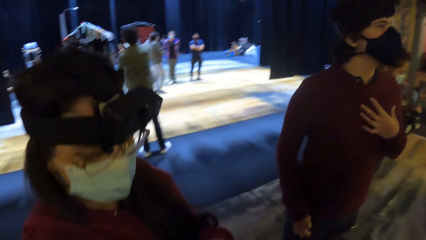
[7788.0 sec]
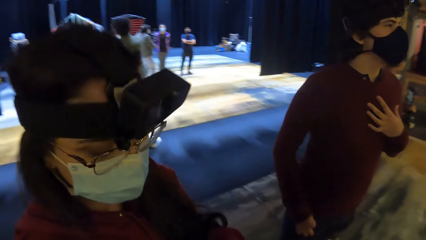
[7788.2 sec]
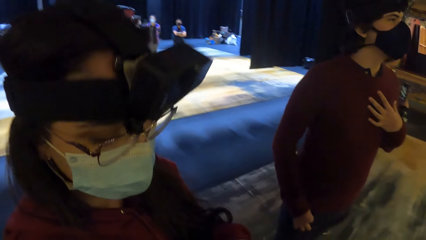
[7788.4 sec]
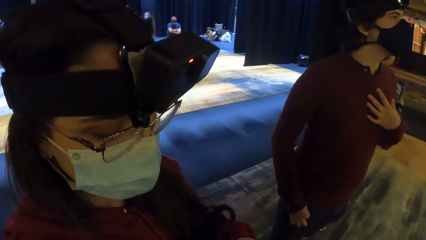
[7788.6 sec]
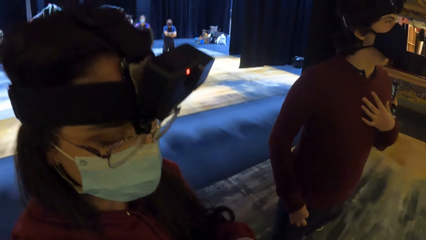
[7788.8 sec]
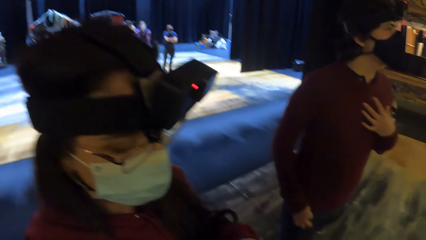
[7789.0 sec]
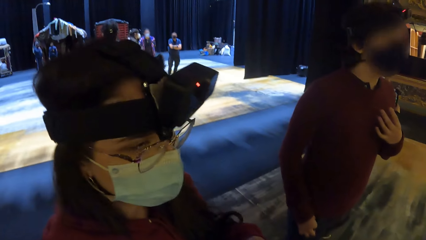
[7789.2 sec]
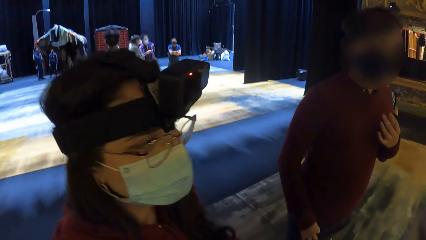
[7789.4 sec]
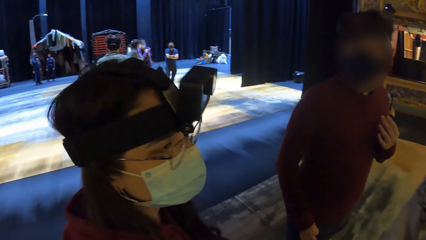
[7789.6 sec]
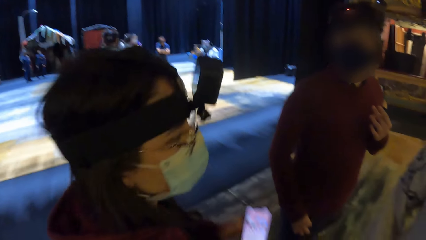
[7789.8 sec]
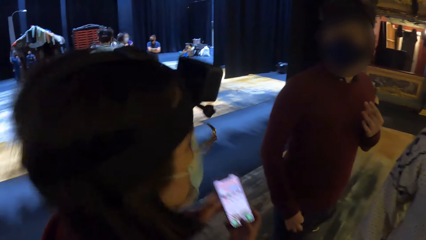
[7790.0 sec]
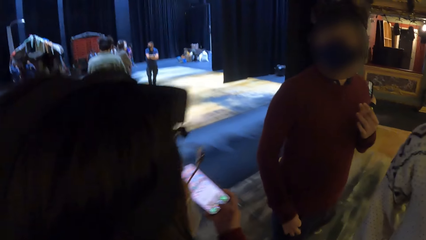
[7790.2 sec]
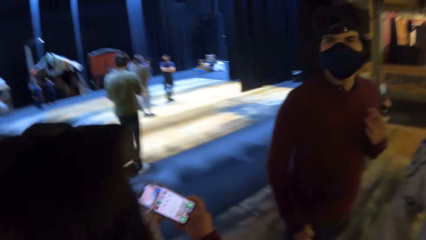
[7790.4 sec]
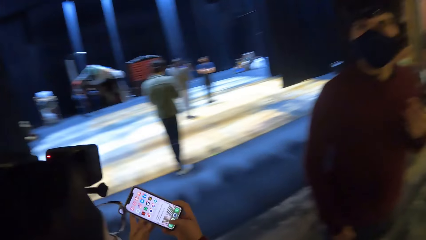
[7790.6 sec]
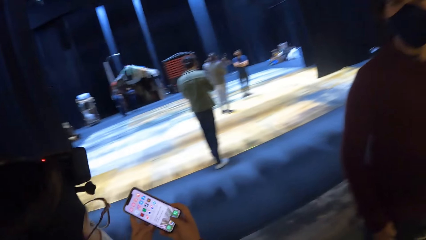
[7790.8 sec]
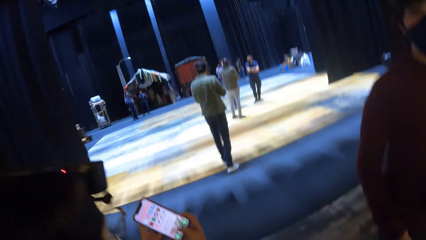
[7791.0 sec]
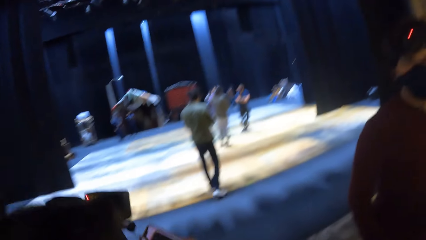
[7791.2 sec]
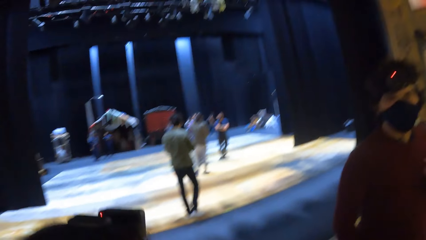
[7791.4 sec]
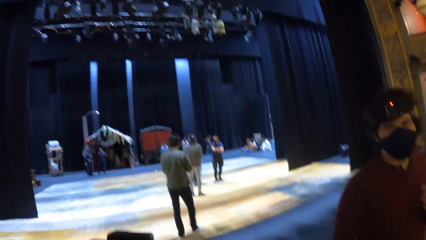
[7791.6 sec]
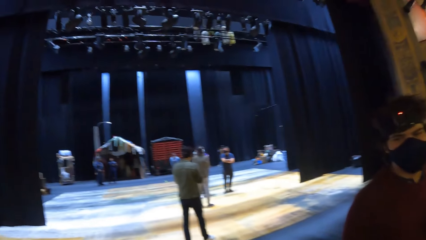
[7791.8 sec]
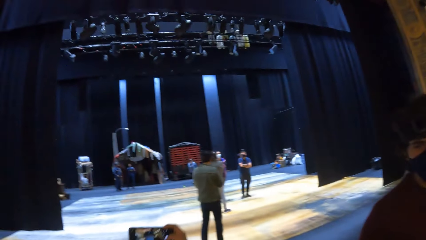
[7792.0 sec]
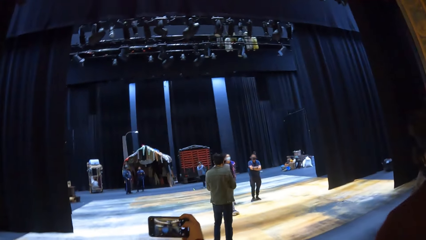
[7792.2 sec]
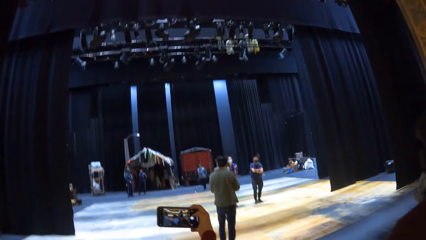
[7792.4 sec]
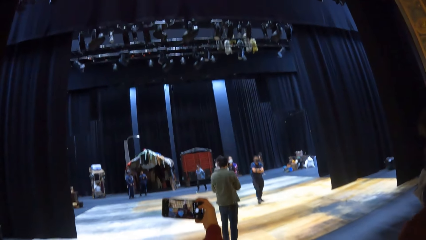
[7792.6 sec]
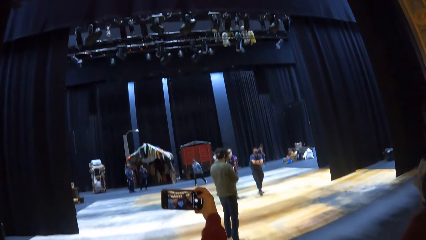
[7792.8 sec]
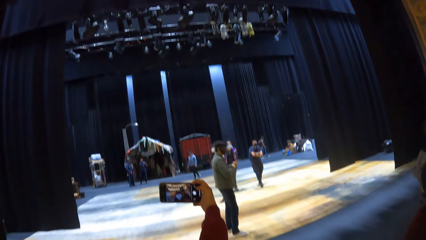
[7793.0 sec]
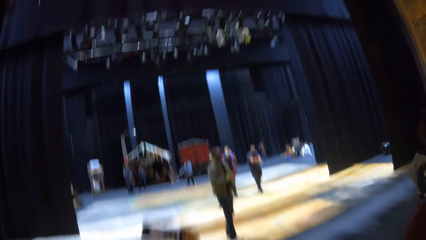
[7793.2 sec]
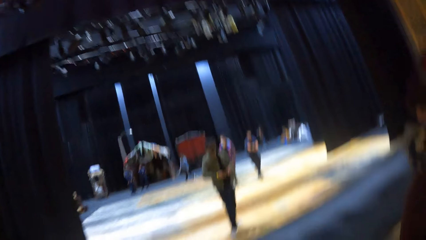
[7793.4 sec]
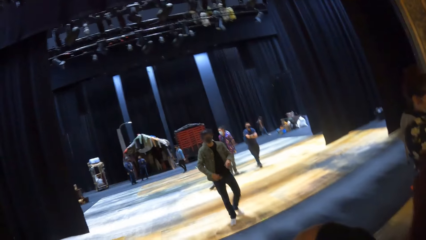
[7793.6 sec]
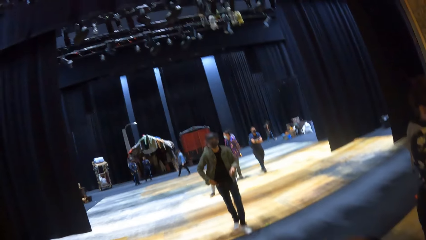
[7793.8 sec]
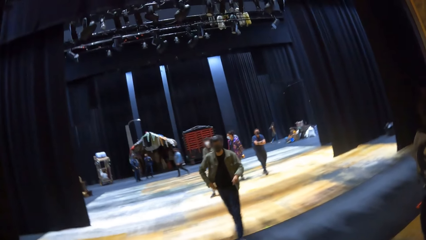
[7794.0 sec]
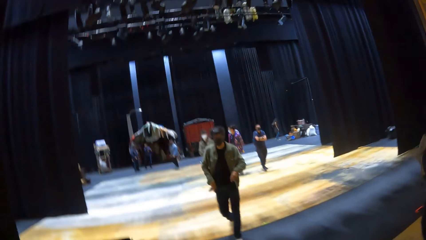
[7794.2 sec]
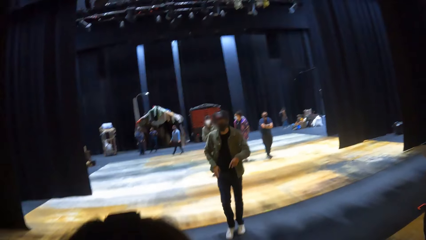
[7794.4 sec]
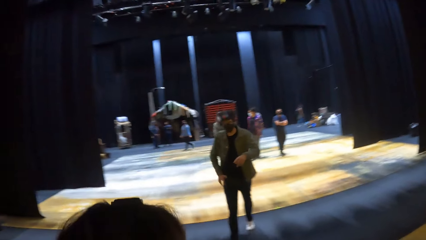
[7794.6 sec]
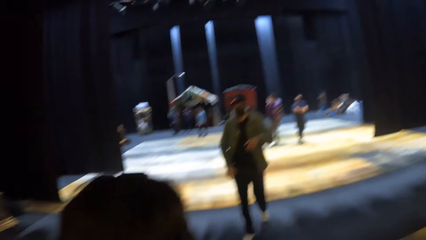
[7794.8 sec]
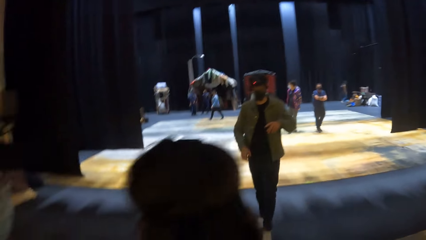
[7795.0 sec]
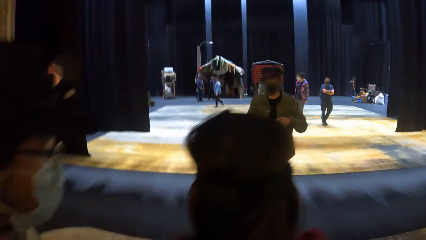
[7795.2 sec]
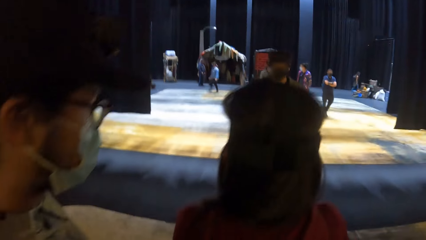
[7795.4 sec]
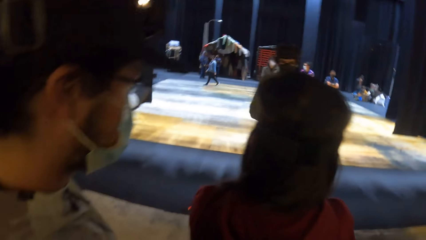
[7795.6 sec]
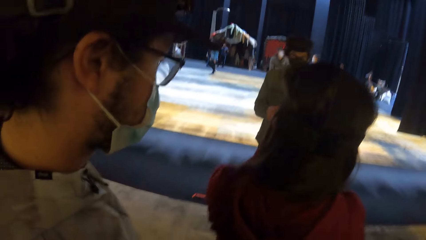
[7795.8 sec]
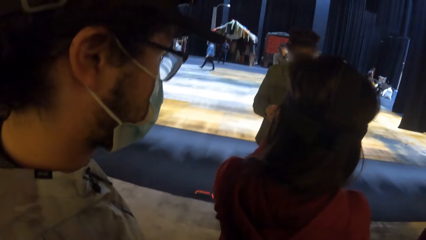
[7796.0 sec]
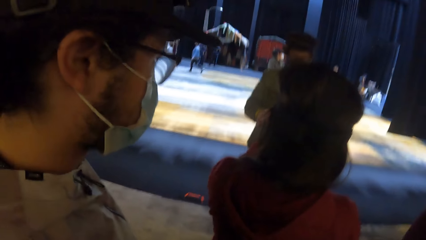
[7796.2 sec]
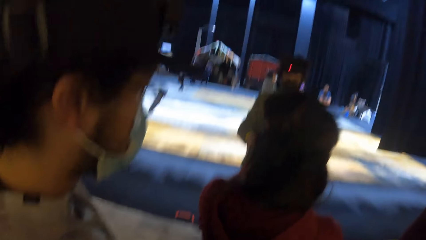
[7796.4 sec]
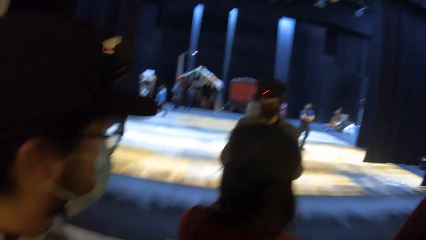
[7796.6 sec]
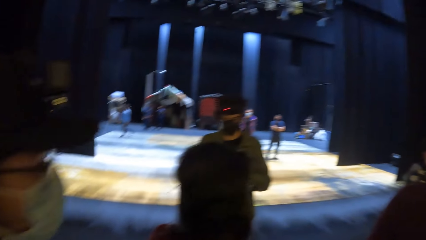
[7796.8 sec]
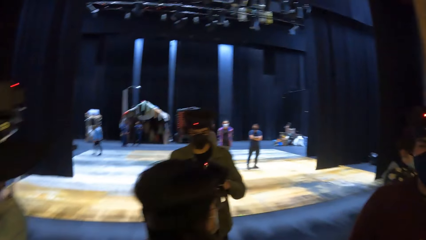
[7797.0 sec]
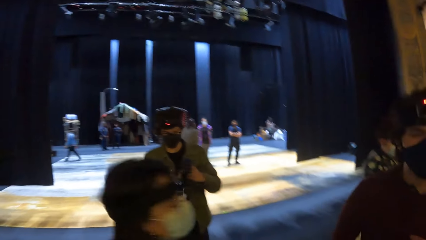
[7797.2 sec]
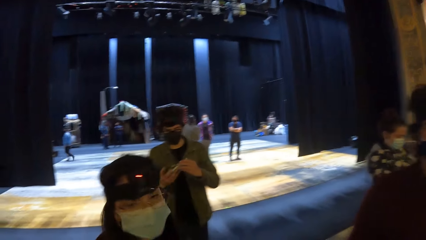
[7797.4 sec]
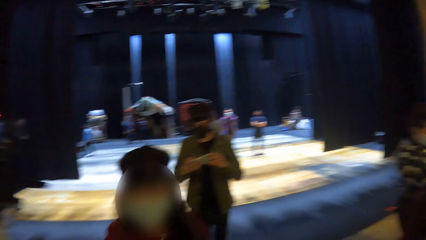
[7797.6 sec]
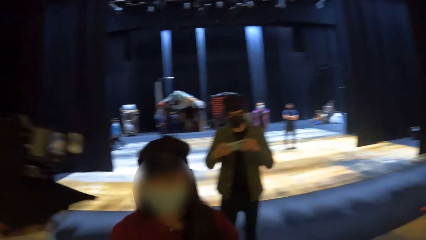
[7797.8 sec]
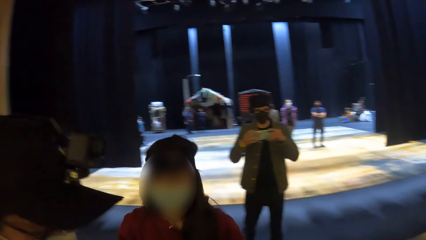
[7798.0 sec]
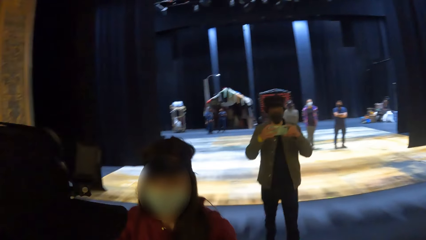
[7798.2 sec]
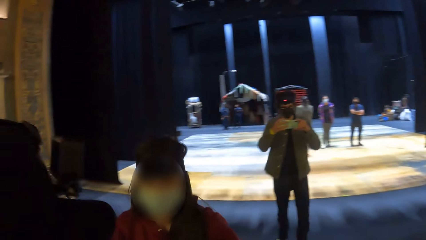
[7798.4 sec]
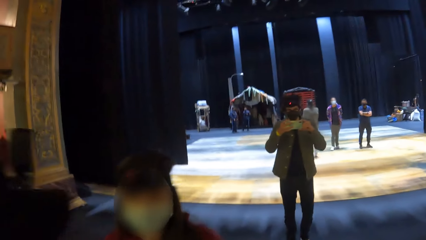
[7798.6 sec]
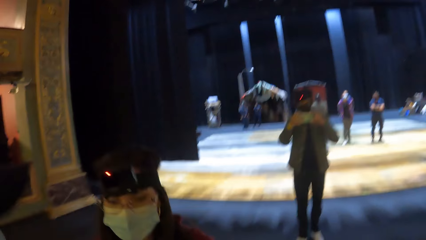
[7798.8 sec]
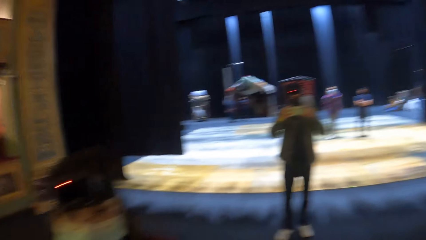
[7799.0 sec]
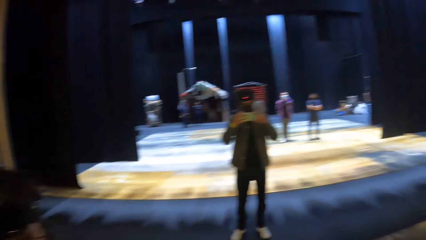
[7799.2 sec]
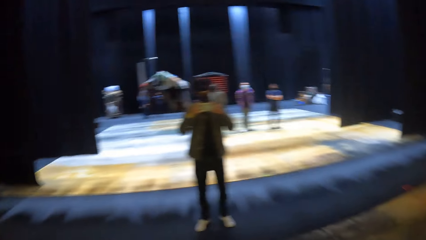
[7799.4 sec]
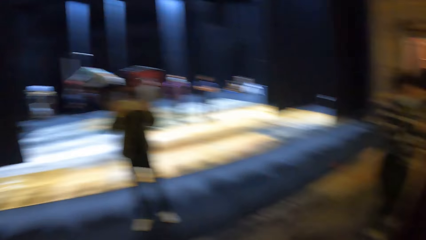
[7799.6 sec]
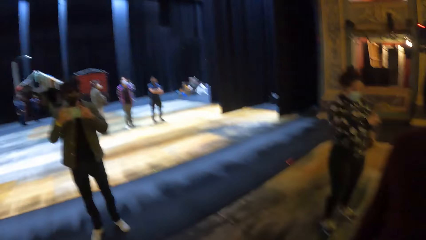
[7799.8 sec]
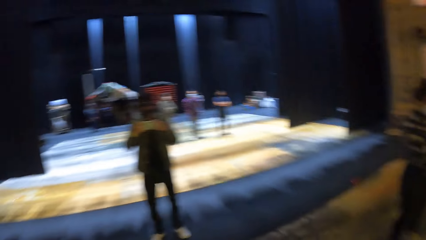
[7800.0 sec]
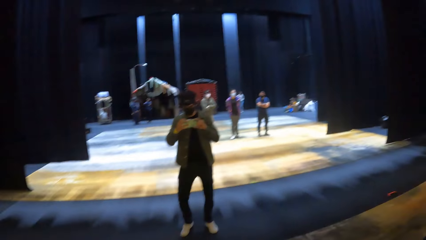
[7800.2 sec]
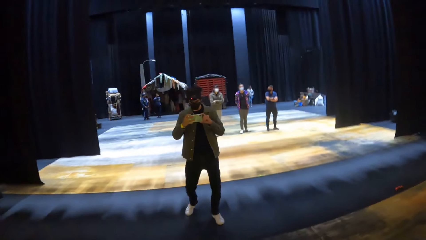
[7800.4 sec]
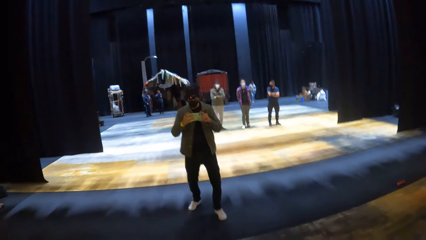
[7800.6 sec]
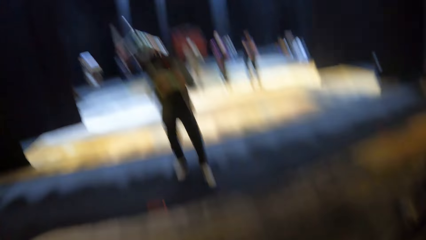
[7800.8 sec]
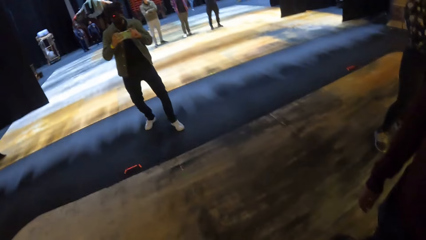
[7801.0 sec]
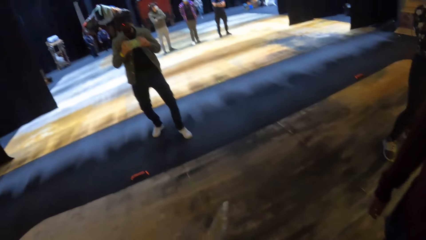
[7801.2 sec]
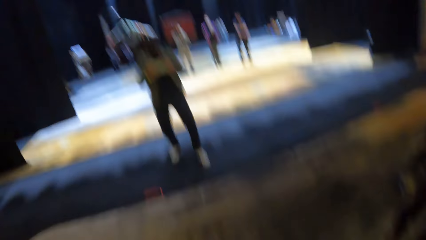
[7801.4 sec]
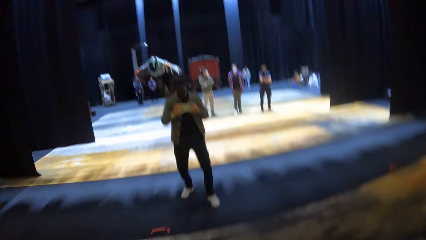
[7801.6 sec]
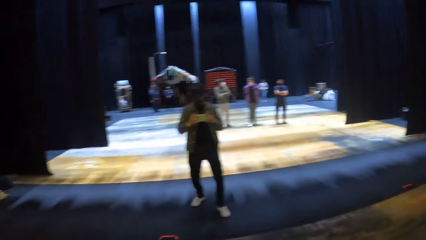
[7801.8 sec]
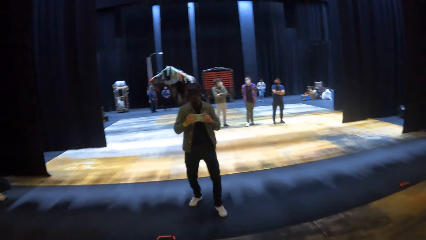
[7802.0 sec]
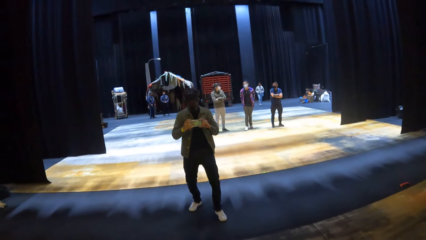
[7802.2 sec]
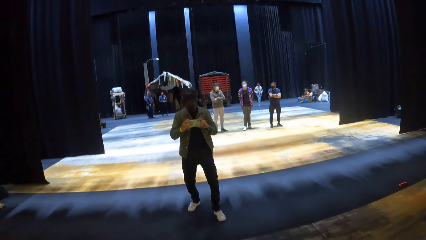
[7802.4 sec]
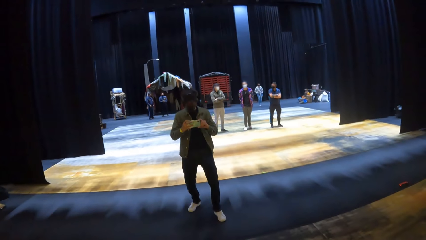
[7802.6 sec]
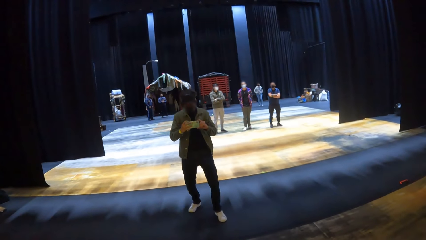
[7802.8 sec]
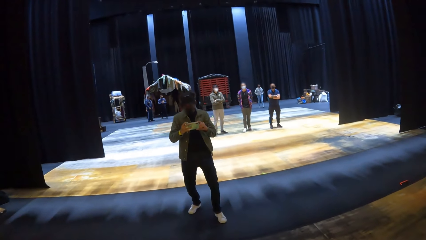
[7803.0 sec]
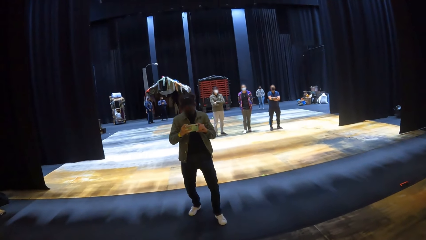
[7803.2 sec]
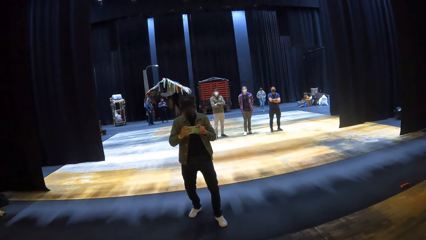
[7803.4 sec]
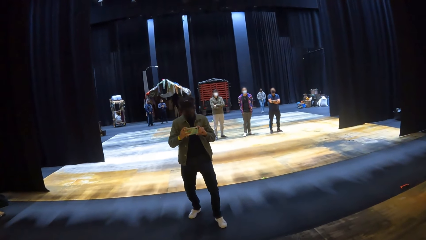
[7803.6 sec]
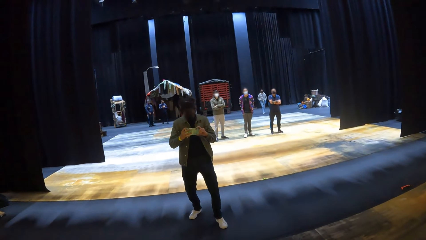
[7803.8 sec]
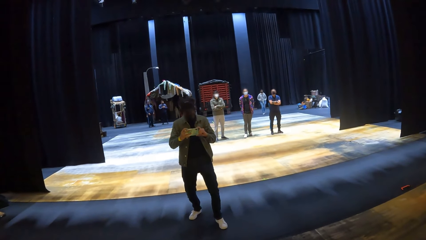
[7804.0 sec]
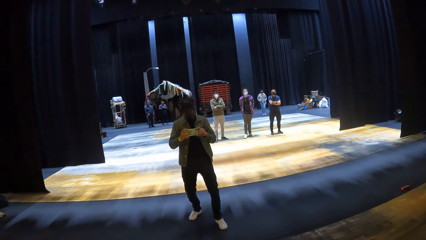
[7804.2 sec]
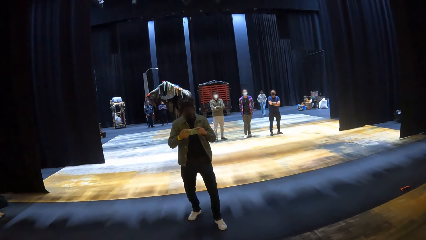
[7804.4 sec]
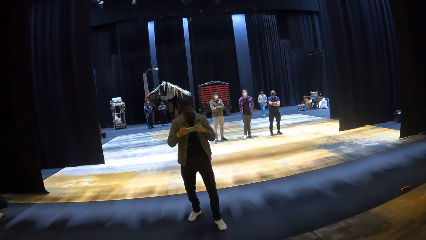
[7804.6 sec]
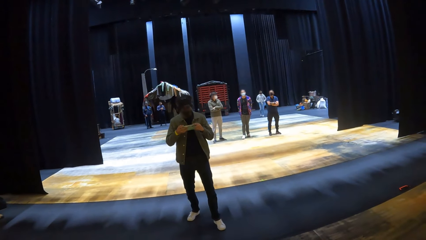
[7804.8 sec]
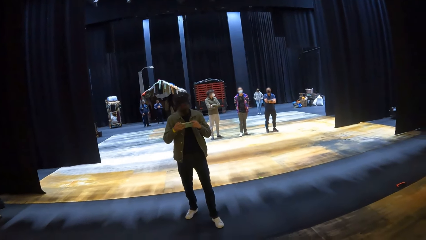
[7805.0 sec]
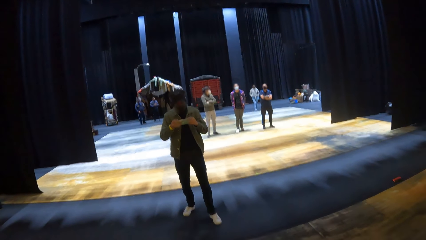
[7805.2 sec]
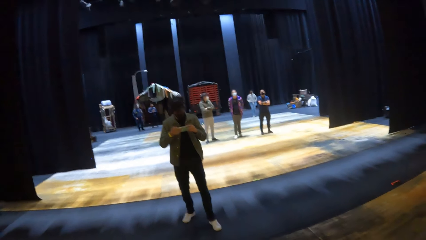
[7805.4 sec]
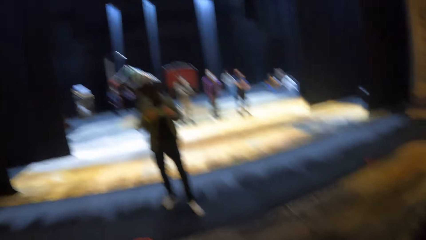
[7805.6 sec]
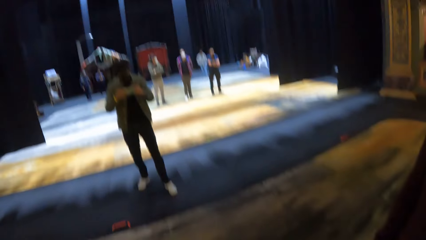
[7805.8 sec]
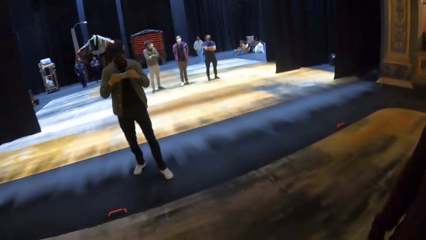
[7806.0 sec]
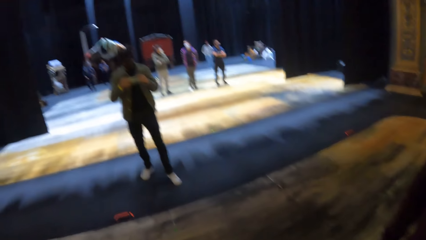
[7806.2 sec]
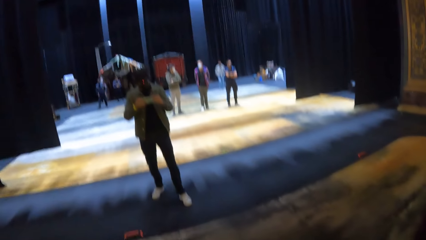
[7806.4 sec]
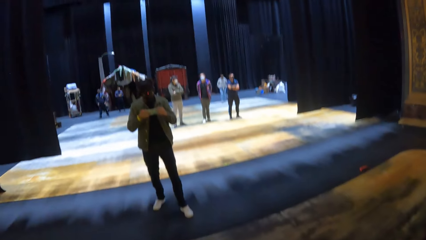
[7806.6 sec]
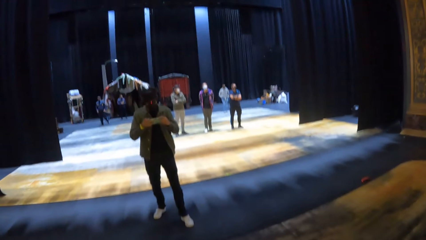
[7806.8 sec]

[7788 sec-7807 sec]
The woman operates the phone in her hands and operates the phone with her right hand. A man passes a phone in his left hand to his right hand. The woman takes a picture. The man inserts the phone in his right hand in his pocket. The woman hands over the phone to the man with her right hand. The man operates the phone with his hands. The man takes a picture with the woman's mobile phone.
